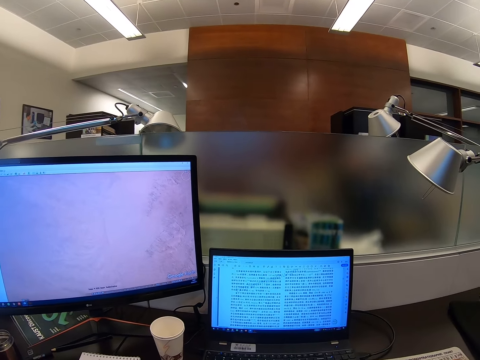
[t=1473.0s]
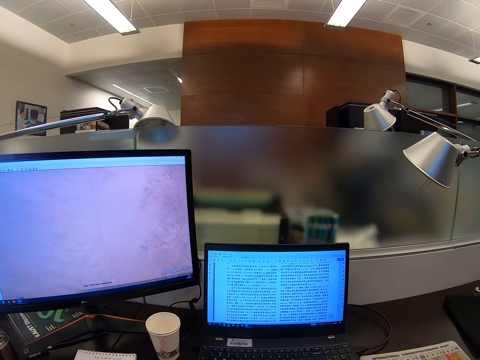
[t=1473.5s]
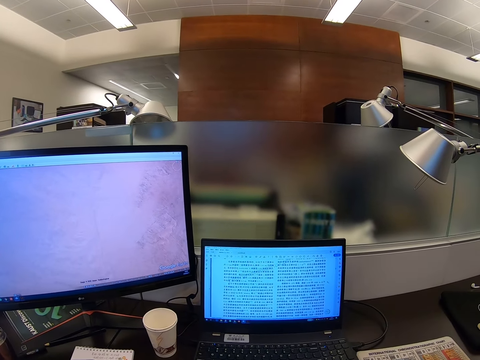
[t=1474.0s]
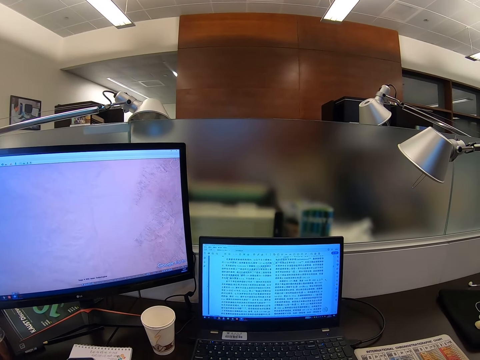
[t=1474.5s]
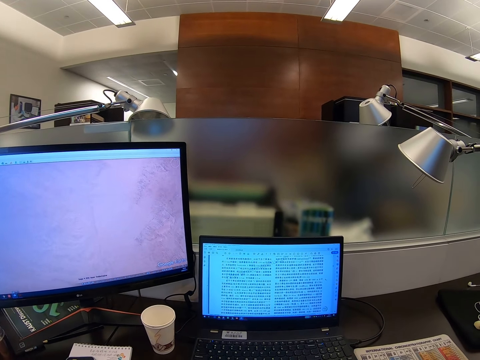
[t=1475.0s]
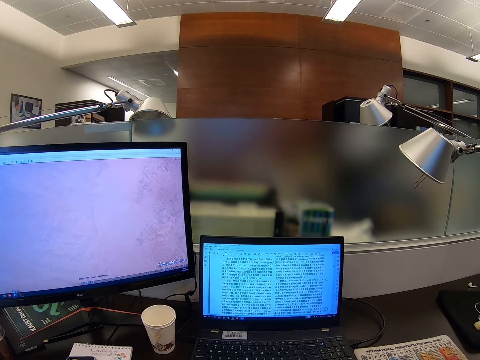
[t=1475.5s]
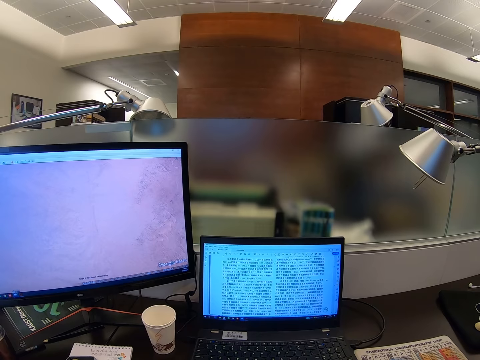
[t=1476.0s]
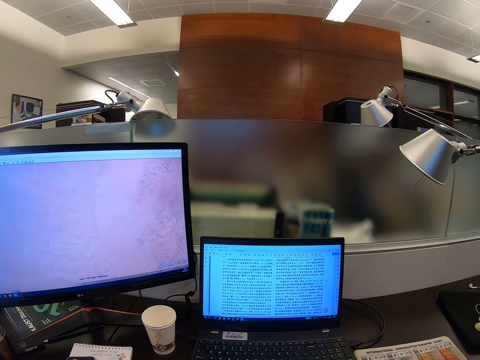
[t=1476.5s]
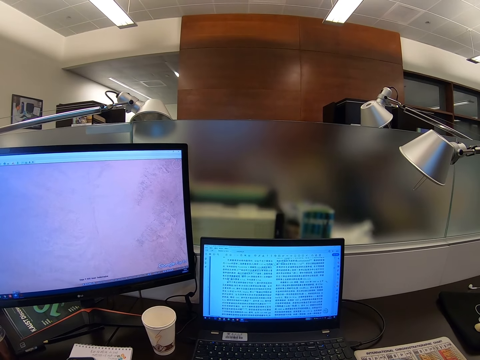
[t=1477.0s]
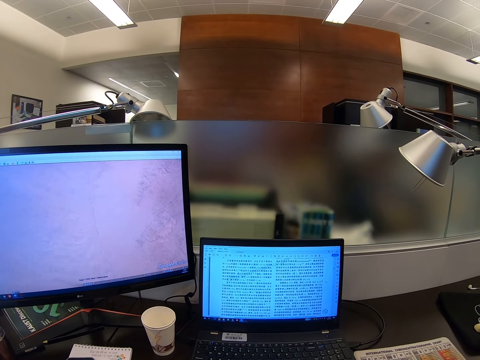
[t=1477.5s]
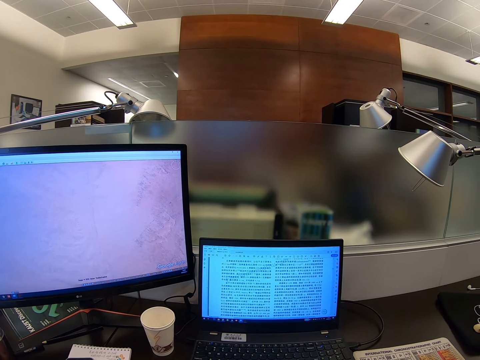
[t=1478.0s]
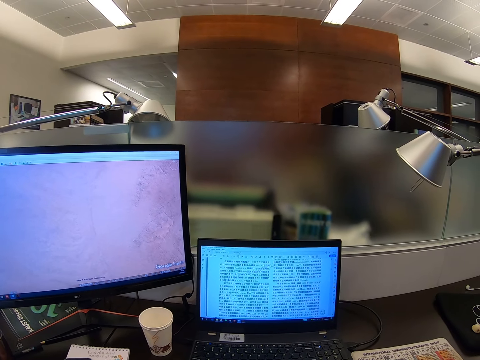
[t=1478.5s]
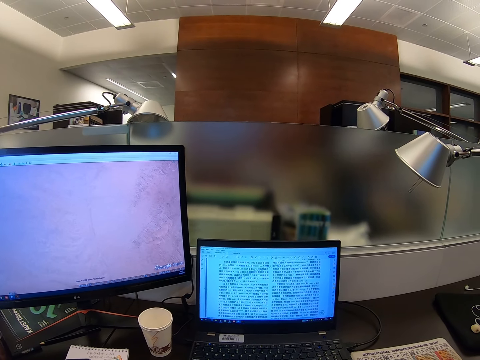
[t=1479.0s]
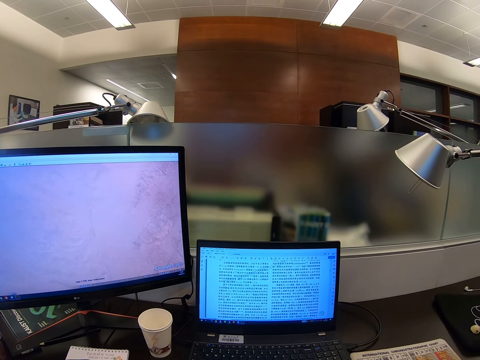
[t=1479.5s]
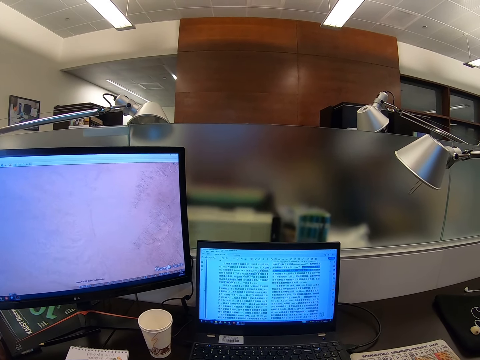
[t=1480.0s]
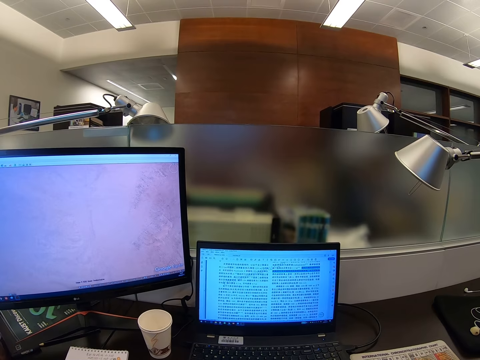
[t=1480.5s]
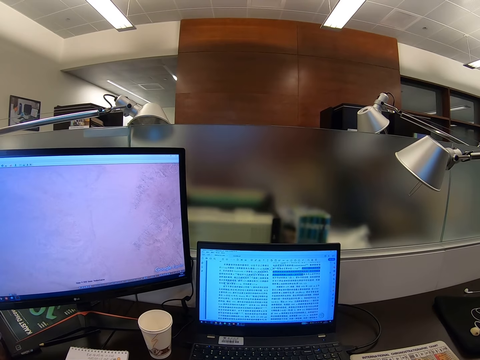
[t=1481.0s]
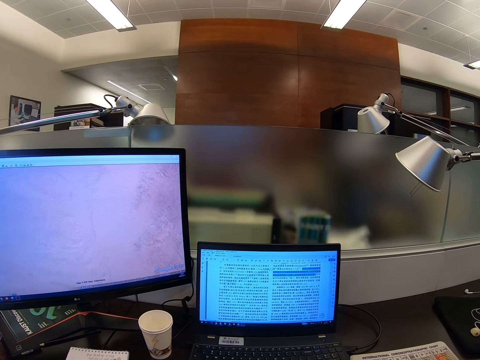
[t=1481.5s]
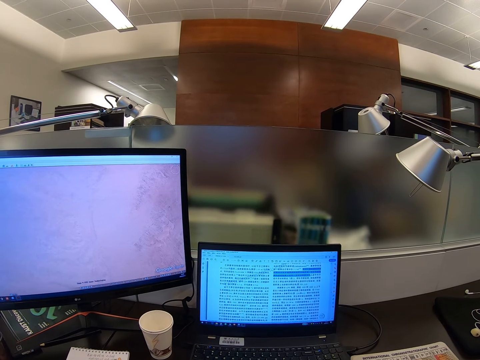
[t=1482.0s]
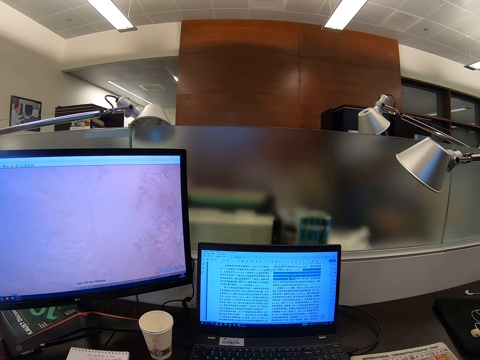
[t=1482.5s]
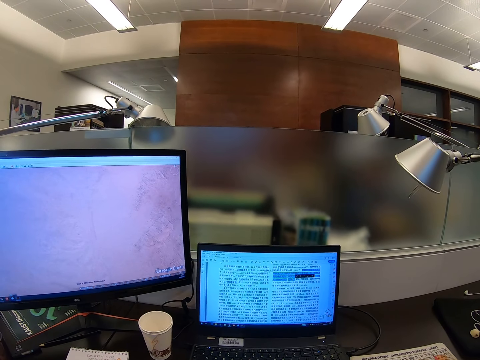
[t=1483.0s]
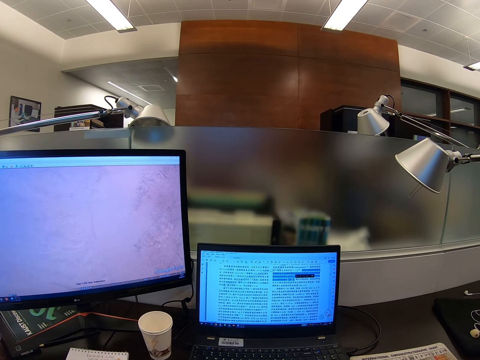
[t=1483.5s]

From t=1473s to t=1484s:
The camera wearer stares at the monitor.

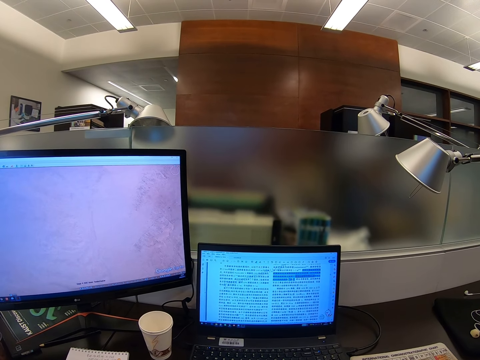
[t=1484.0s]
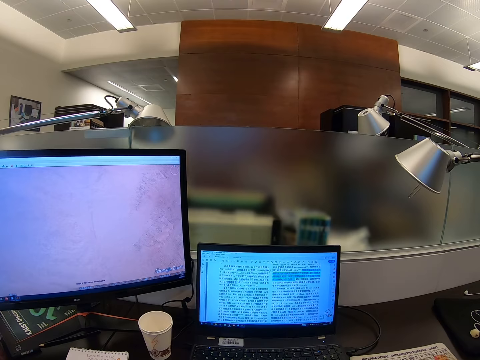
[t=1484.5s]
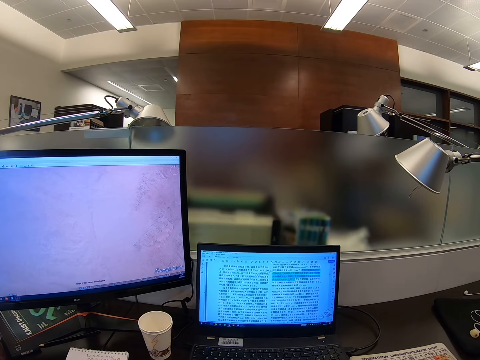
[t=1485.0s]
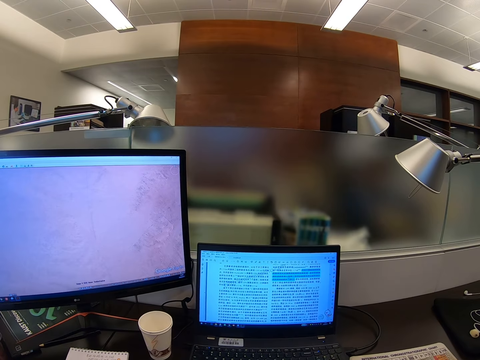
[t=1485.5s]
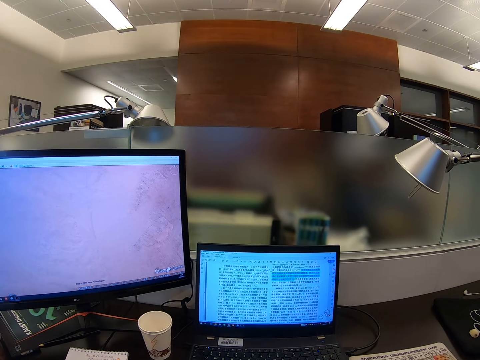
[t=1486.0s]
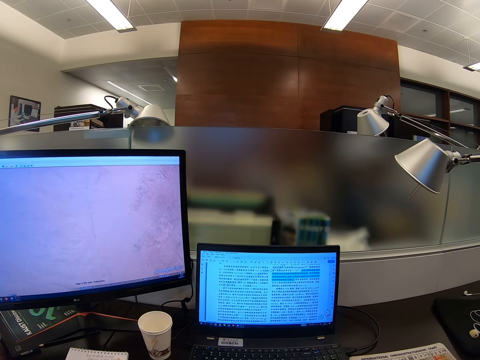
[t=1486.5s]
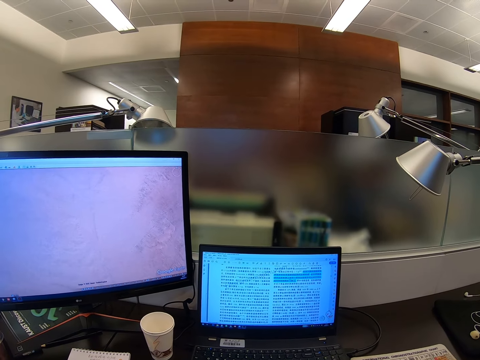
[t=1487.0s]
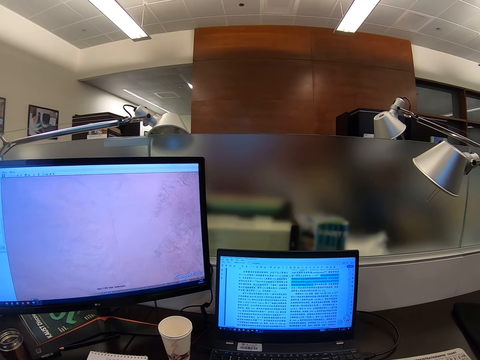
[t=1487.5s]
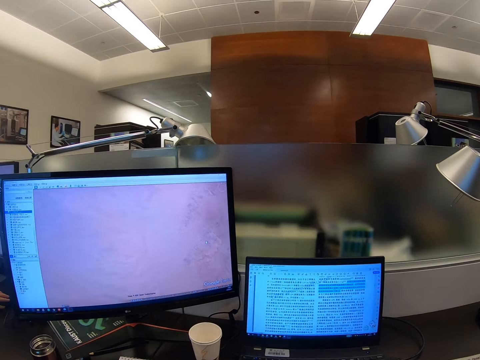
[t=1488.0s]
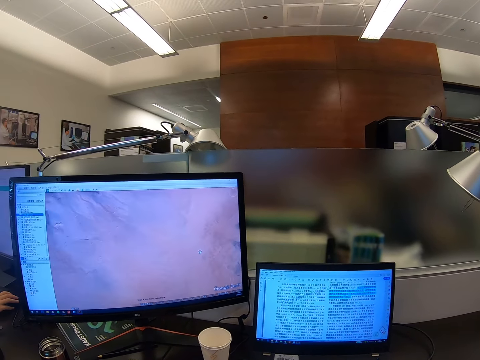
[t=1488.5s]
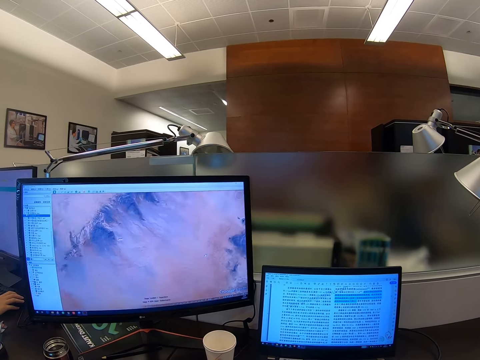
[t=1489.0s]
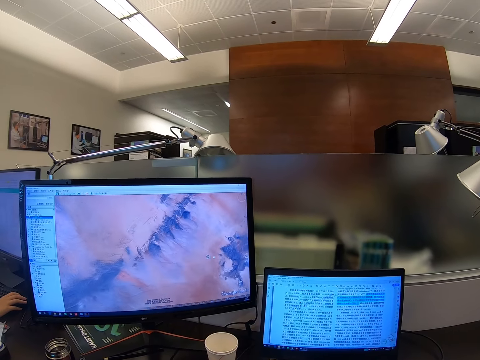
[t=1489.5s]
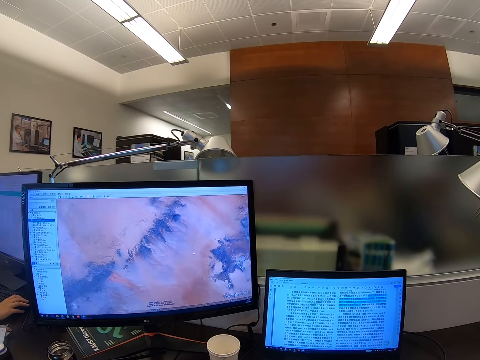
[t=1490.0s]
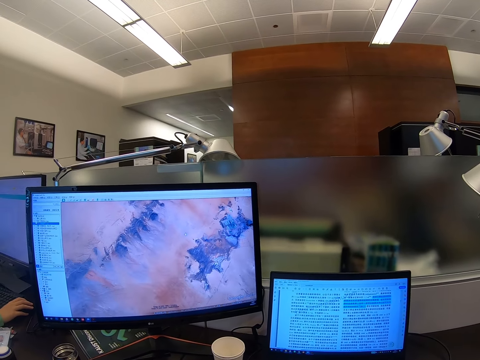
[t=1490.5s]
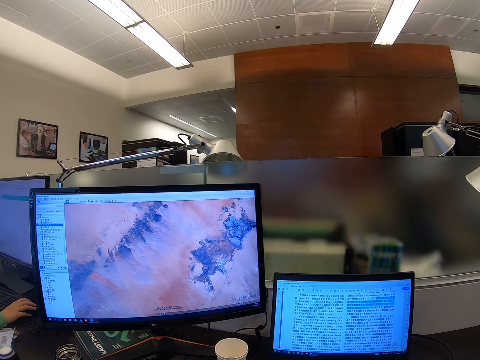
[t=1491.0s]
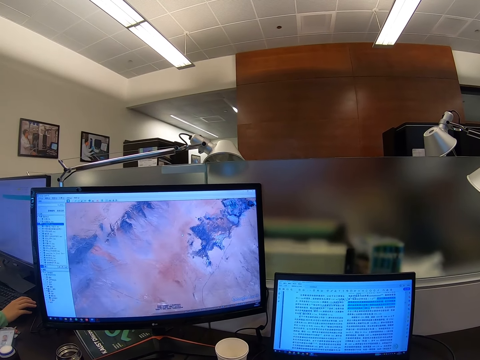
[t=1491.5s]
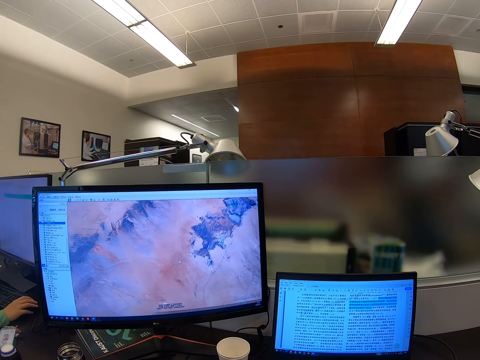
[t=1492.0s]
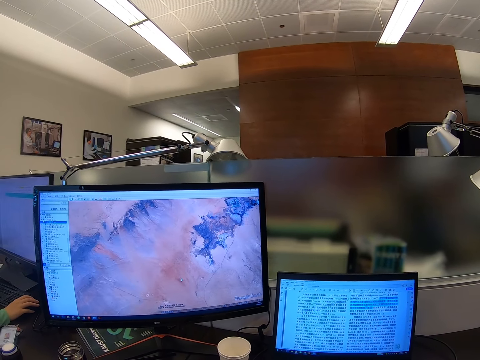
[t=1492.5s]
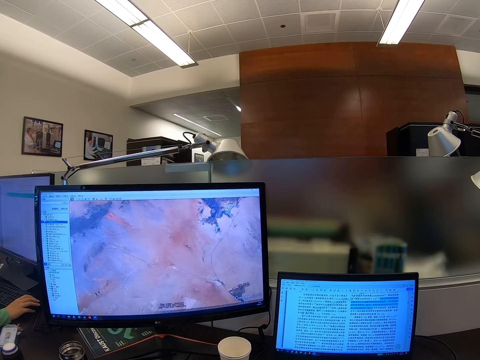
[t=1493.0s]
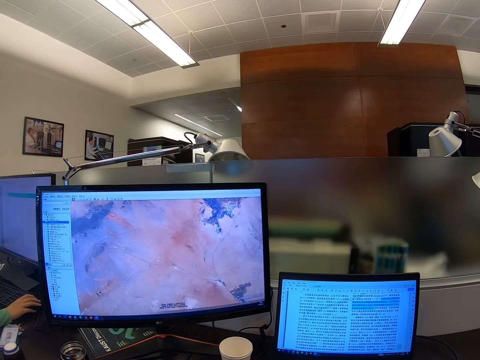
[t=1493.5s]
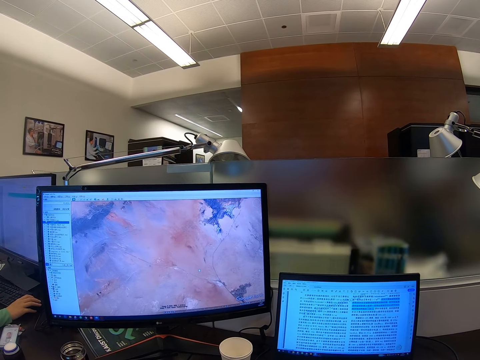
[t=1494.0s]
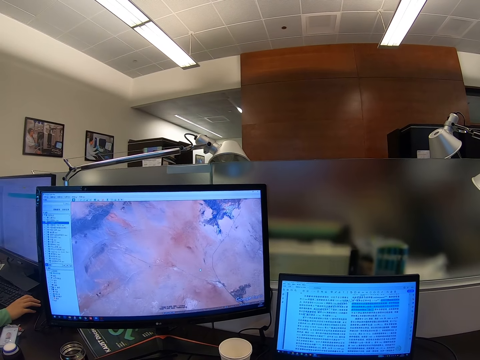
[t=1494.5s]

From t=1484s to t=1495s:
The camera wearer scrolls a computer.

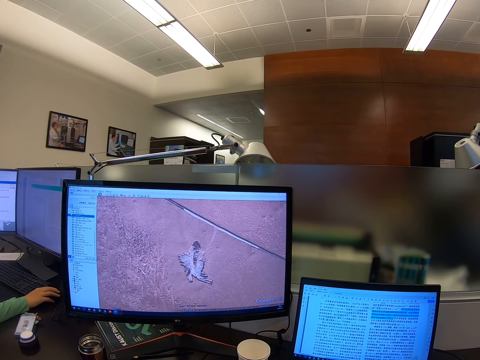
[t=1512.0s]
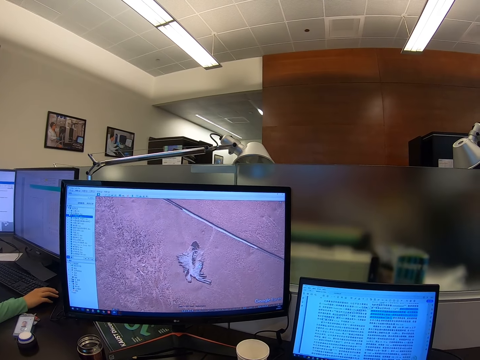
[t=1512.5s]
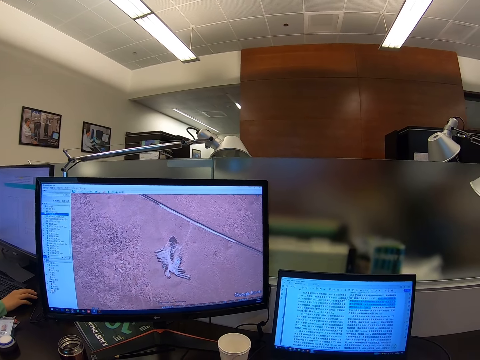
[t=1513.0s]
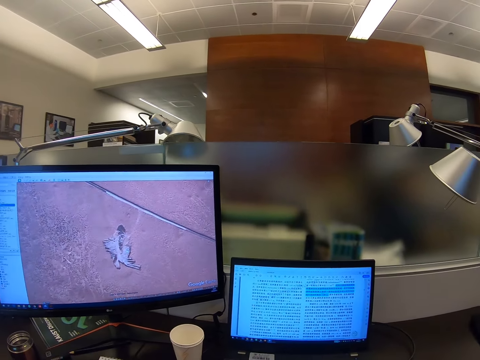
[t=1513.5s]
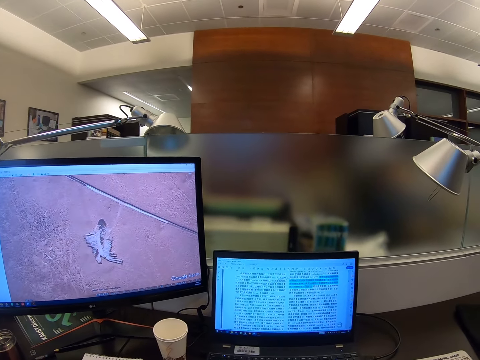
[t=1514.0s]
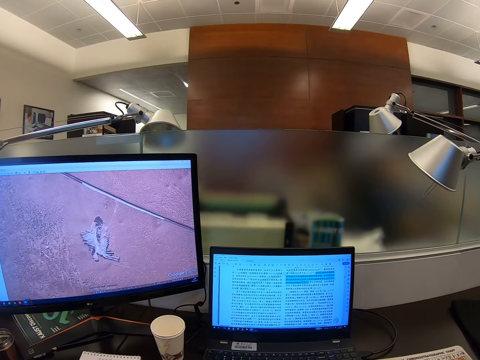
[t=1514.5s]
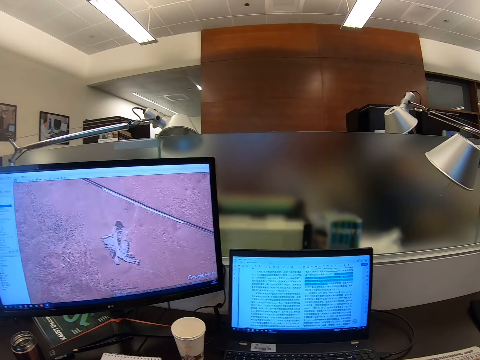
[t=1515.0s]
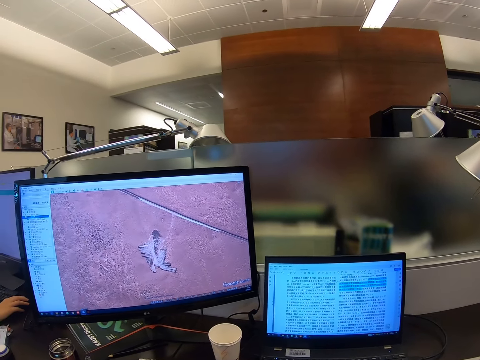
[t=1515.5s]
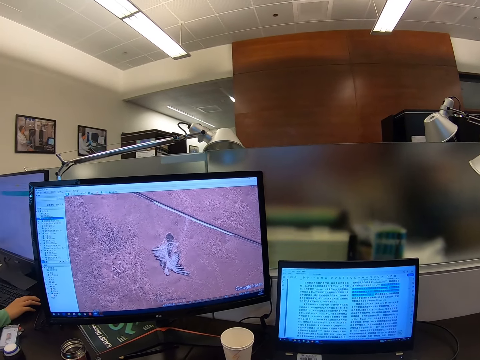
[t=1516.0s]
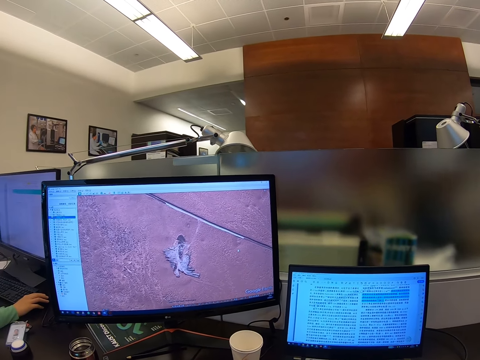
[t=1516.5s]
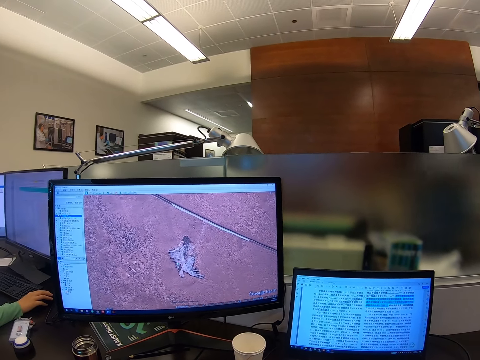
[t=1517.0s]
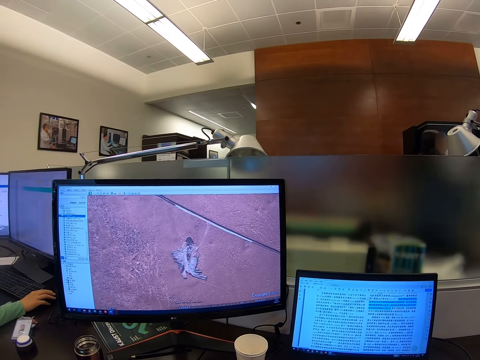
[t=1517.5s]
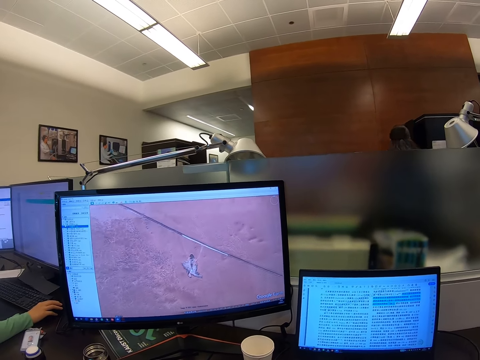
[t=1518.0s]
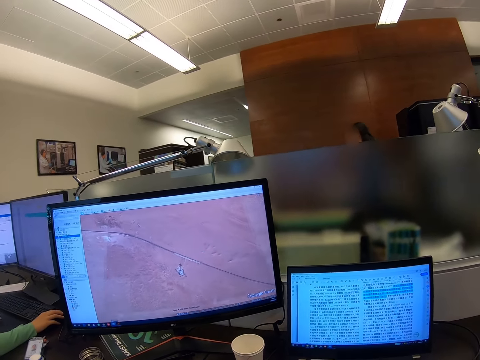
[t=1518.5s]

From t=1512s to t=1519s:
The camera wearer stares at the monitor.
